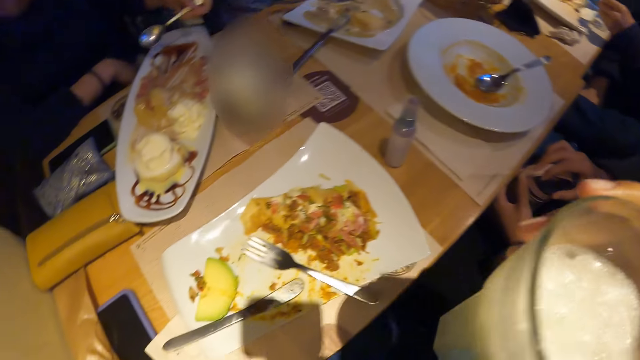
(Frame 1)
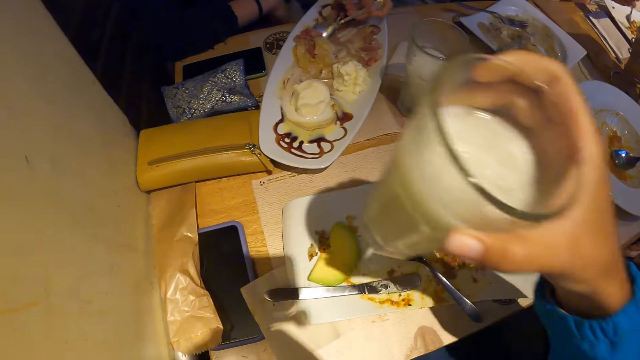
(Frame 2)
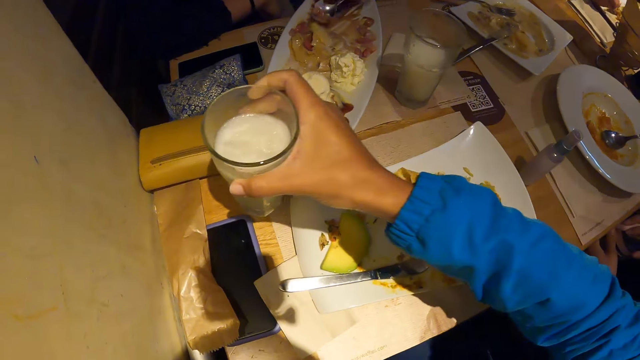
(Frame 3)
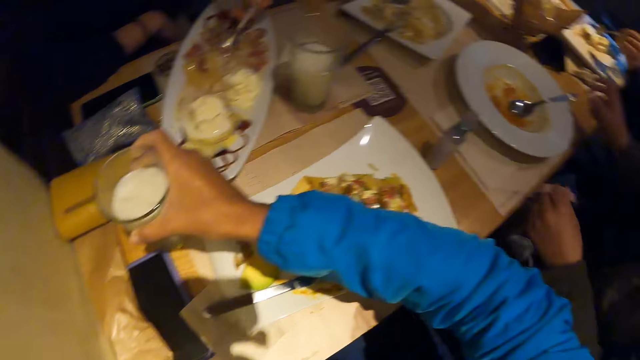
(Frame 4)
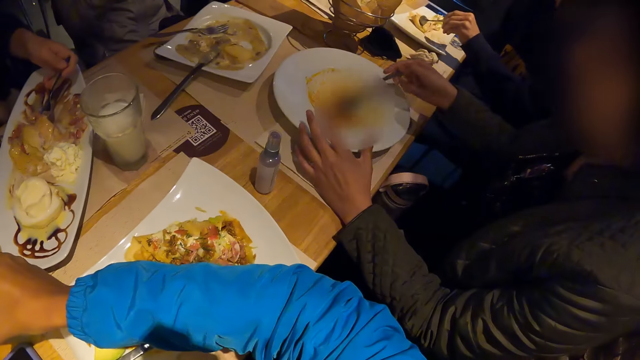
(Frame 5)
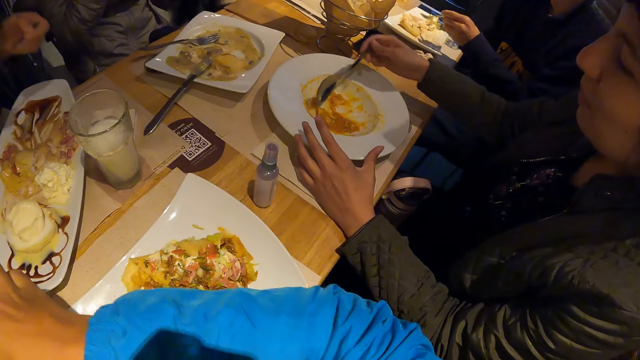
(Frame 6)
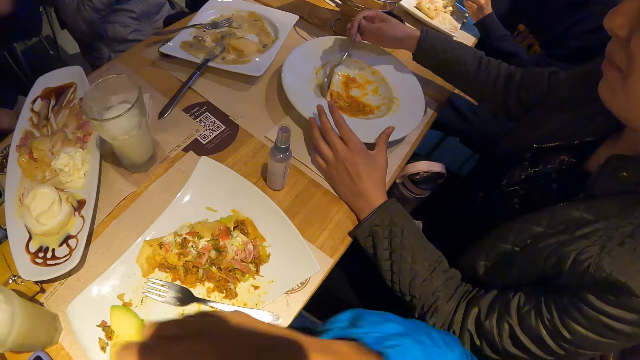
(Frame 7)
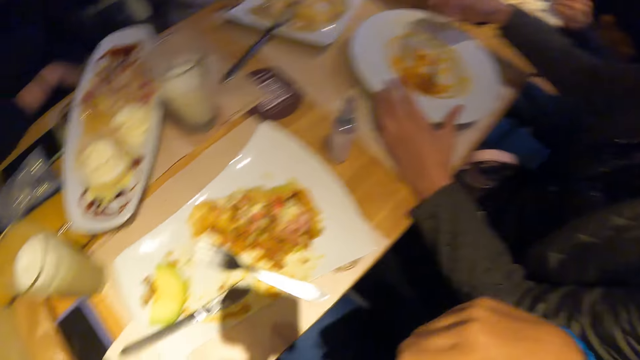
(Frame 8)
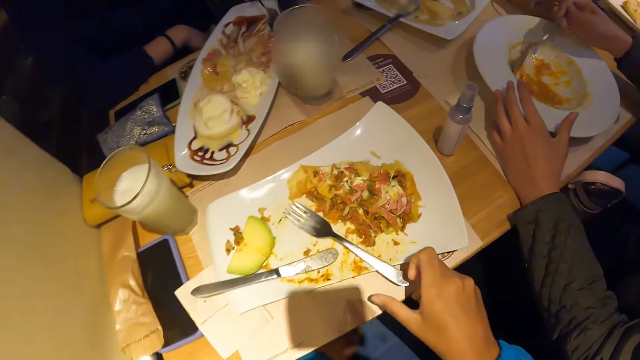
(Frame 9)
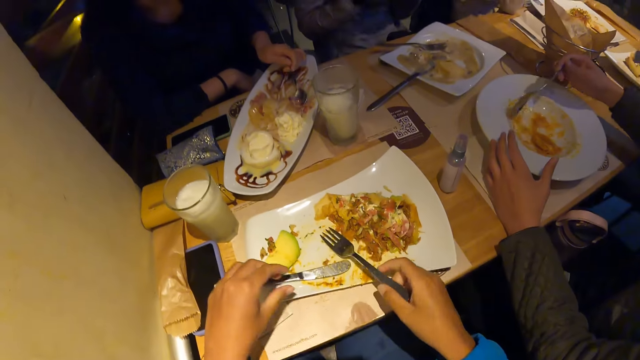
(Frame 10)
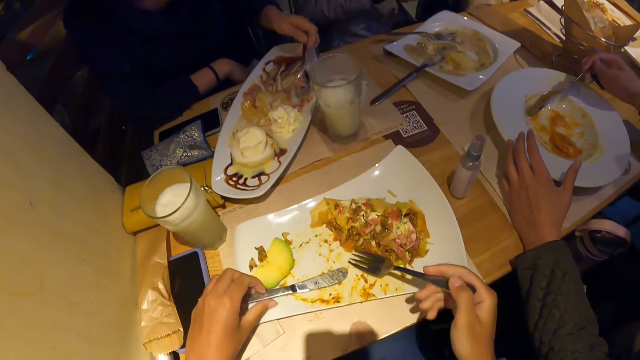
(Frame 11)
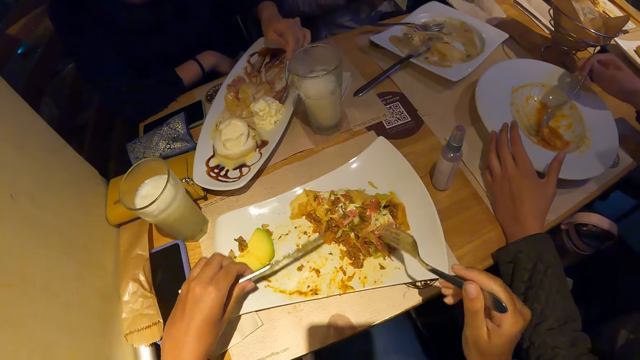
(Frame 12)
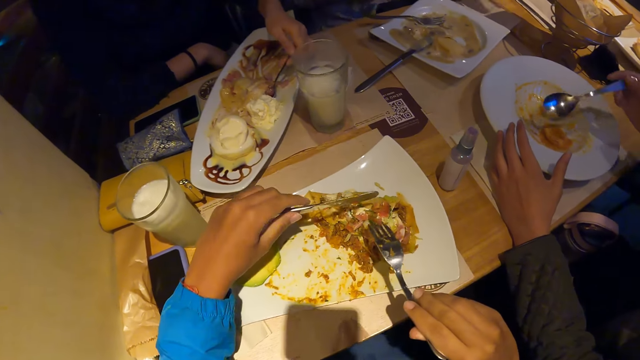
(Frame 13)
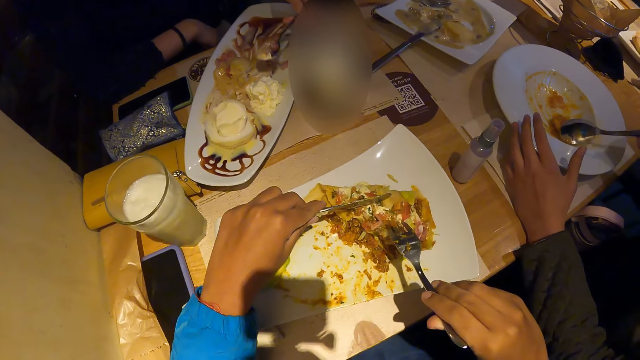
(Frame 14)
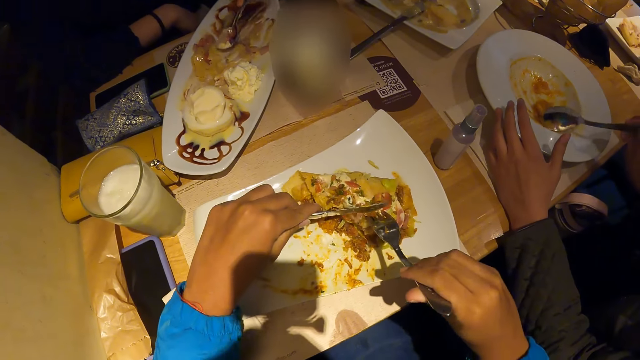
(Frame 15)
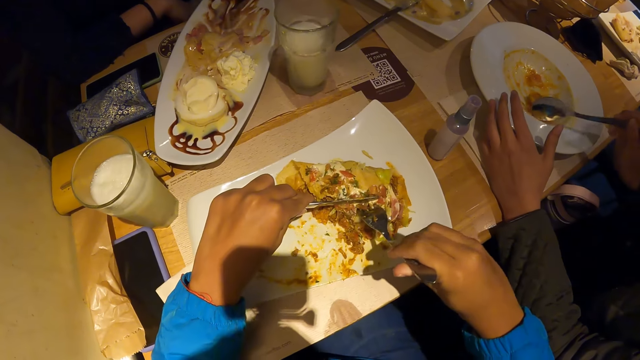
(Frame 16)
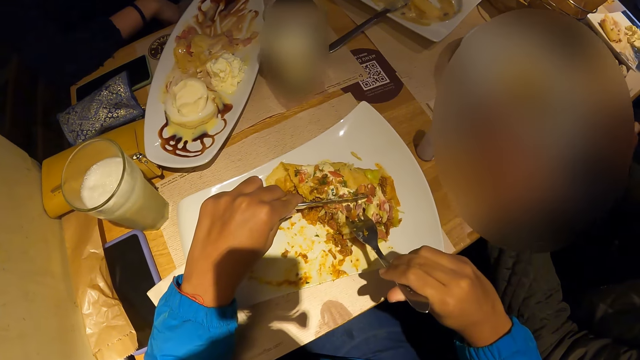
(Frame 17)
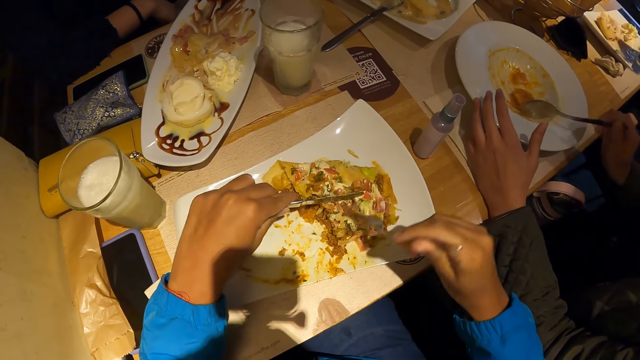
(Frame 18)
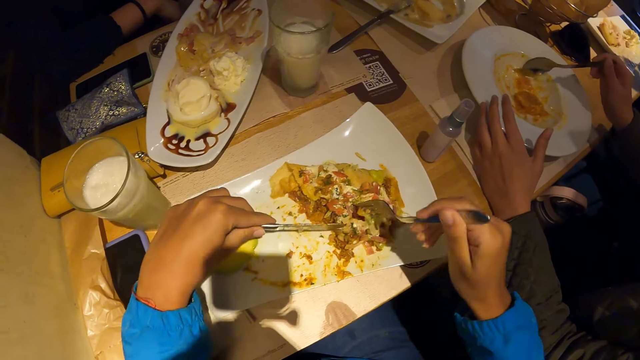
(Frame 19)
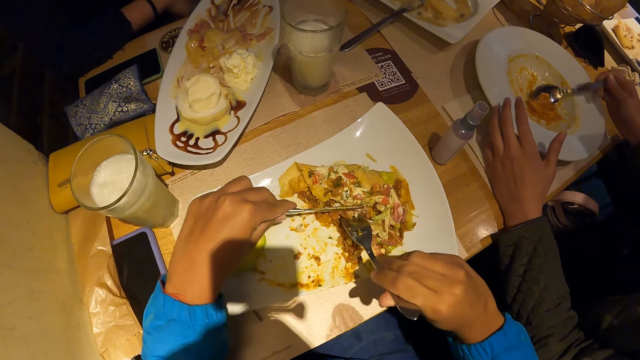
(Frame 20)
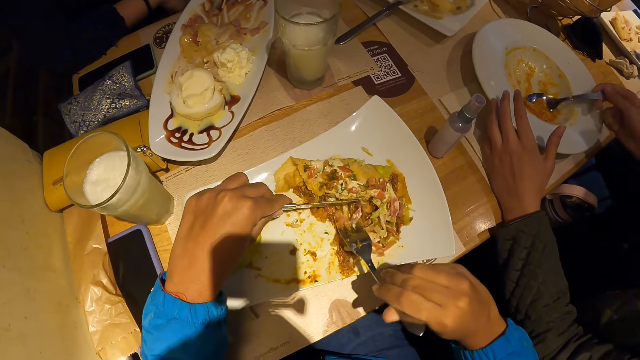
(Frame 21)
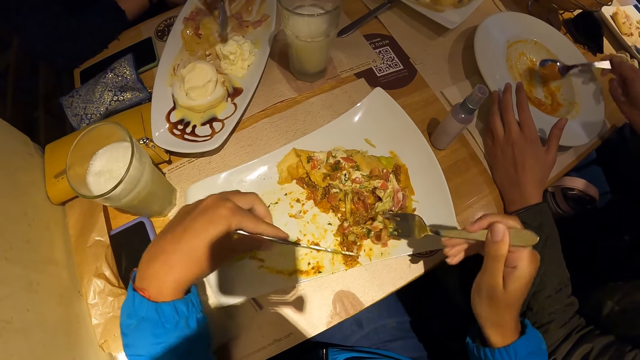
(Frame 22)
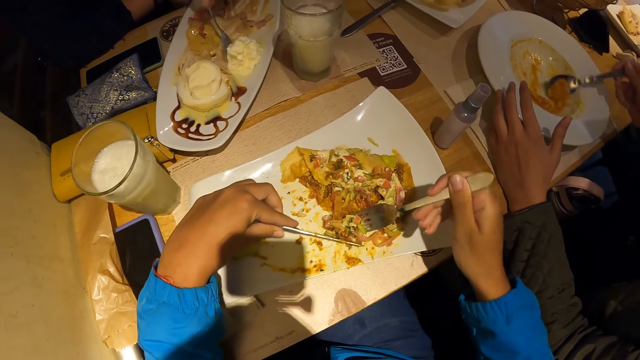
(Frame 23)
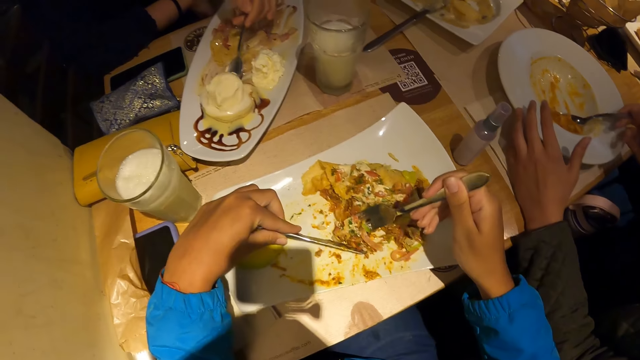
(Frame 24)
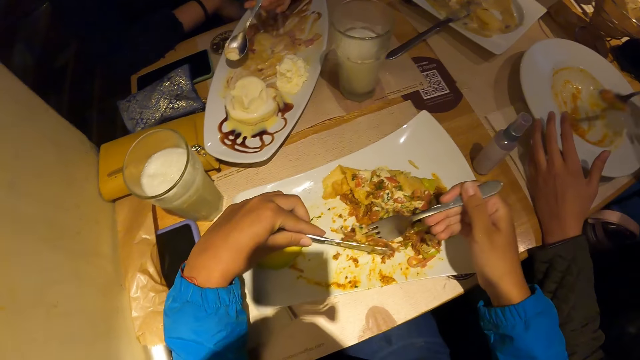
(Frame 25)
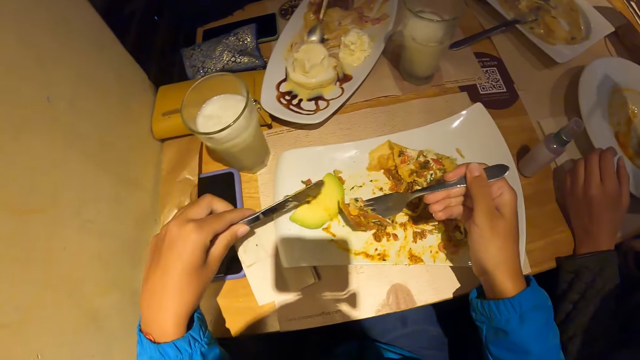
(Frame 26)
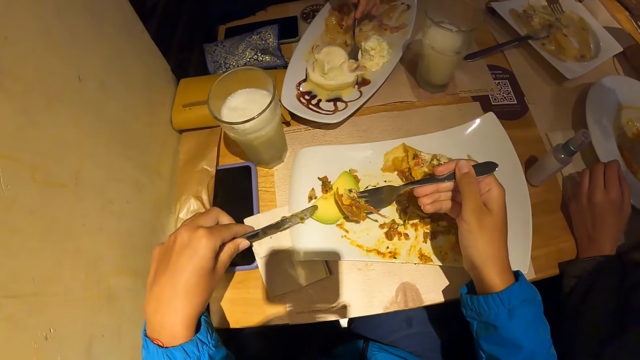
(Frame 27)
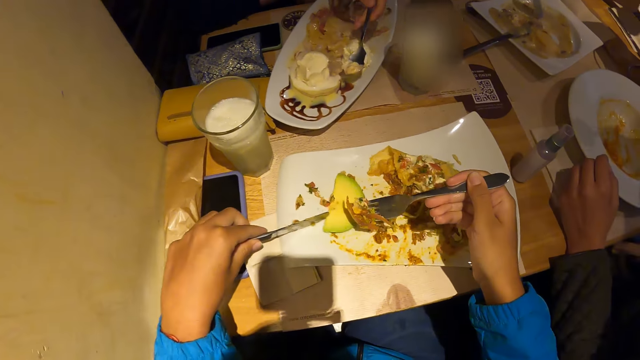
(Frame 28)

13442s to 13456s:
The camera wearer places the cup of milk on the table with his right hand. He looks around the table. He picks up the fork on the plate of waffles with his right hand, and picks up the knife on the plate of waffles with his left hand. A woman places the serviette on the table with her right hand. The camera wearer scoops waffles from the plate of waffles on the table with cutlery in both hands. Another woman scoops carrot soup from the plate of carrot soup on the table with the spoon in her right hand. A third woman scoops ice cream from the plate of waffles on the table with the spoon in her left hand.

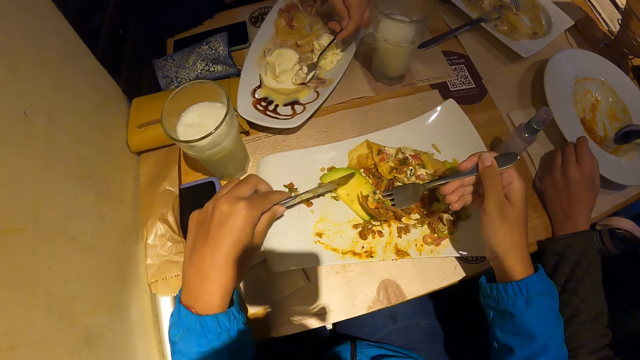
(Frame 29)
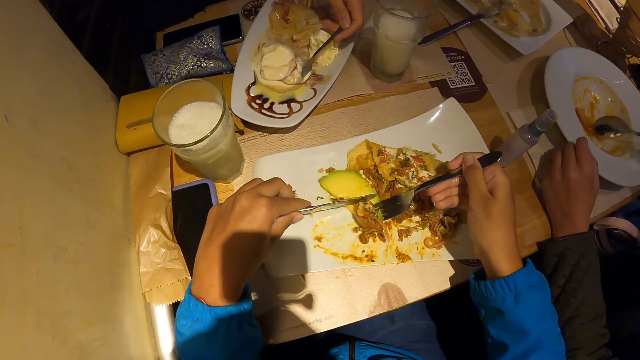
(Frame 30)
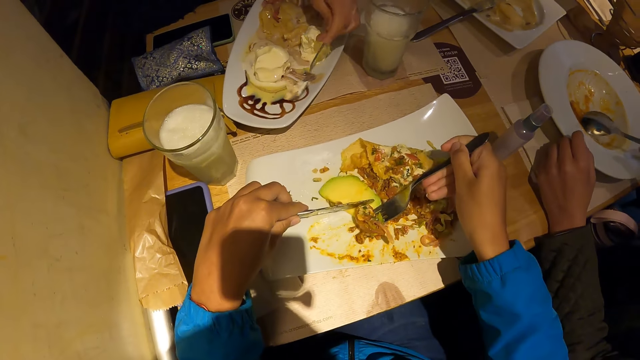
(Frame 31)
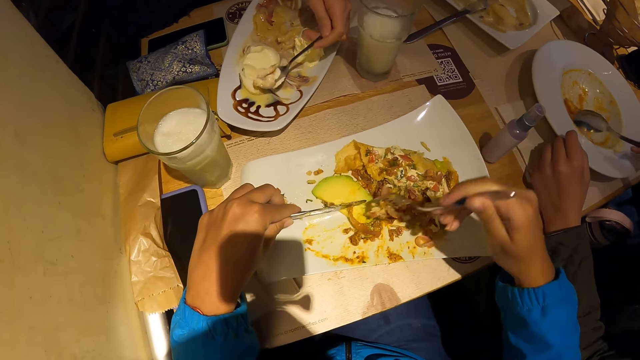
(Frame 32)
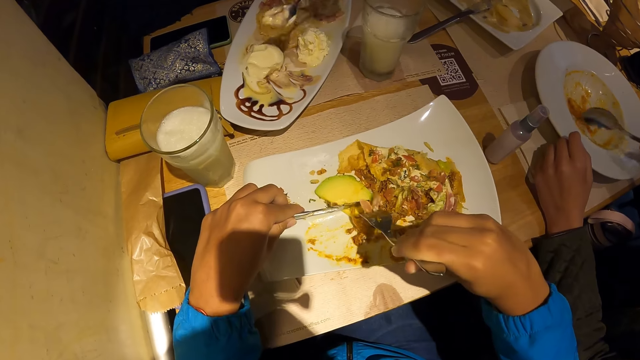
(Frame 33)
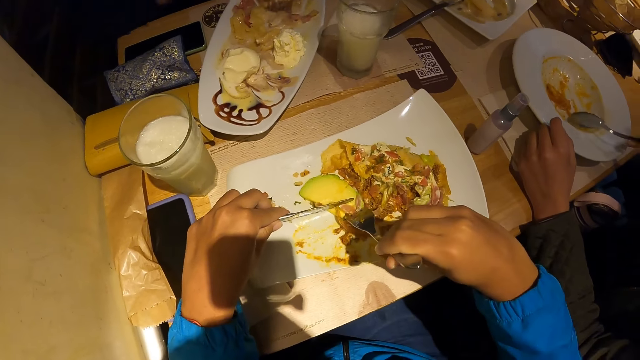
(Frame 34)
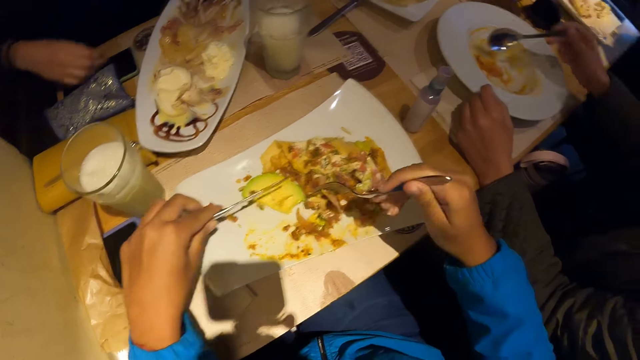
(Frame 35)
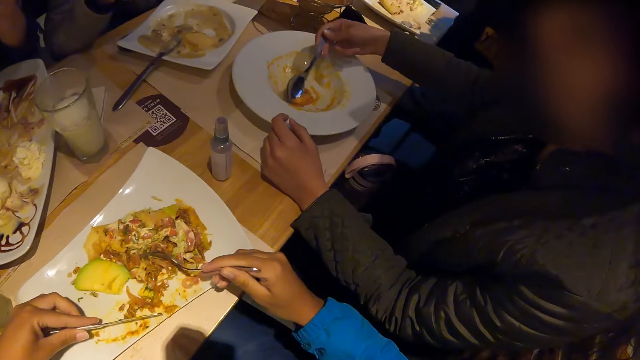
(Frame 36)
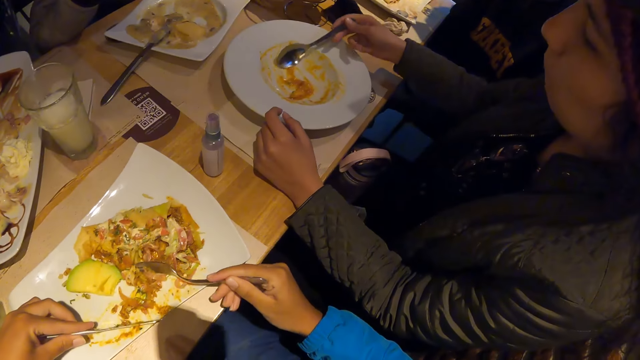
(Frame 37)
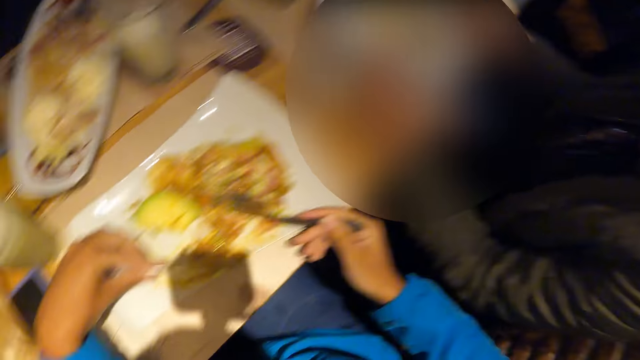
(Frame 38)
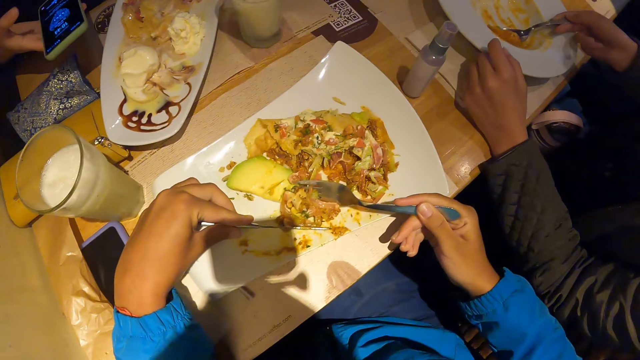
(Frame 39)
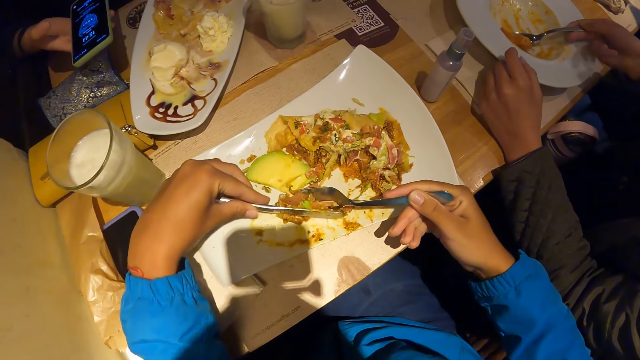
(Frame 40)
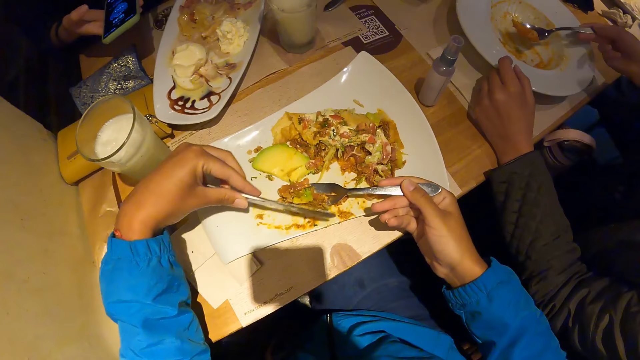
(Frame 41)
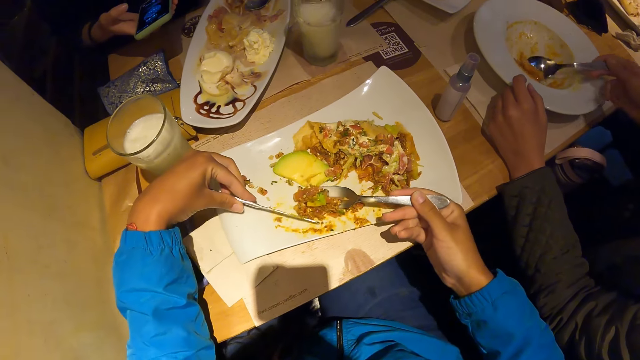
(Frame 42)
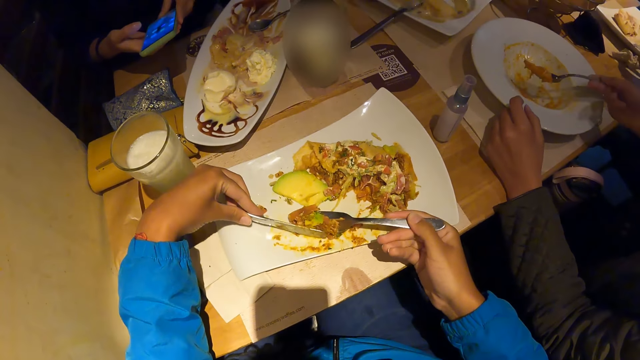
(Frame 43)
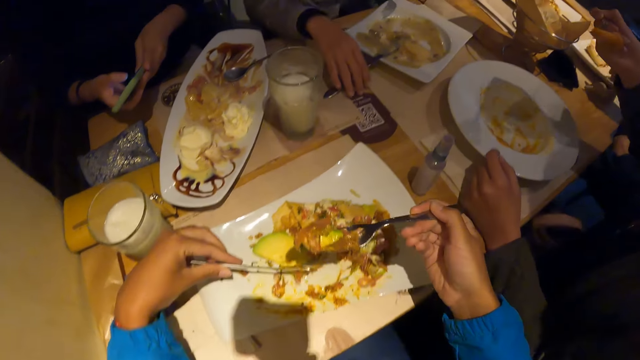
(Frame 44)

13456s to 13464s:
The camera wearer cuts the avocado. A woman scoops ice cream from the plate of waffles on the table with the spoon in her left hand. Another woman scoops carrot soup from the plate of carrot soup on the table with the spoon in her right hand. The first woman operates the phone with her right hand. She operates the phone with both hands. The camera wearer scoops food.
